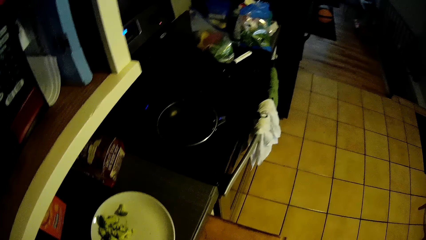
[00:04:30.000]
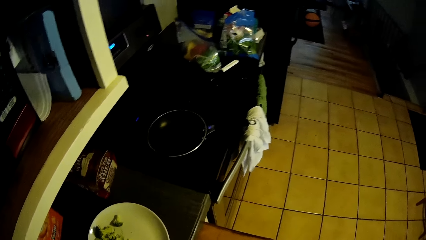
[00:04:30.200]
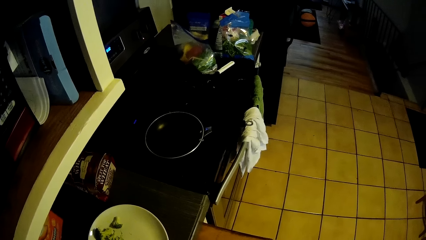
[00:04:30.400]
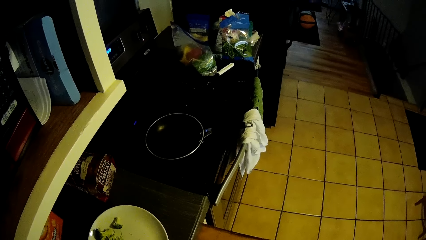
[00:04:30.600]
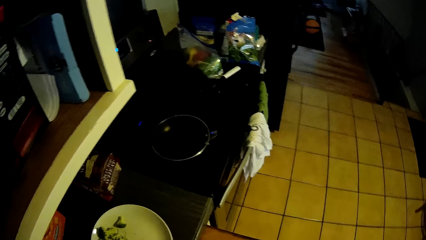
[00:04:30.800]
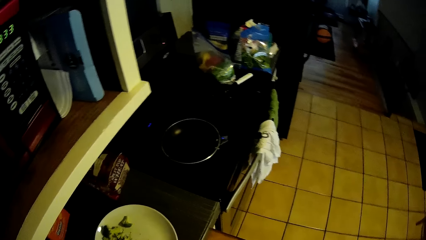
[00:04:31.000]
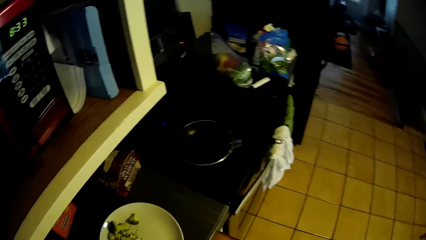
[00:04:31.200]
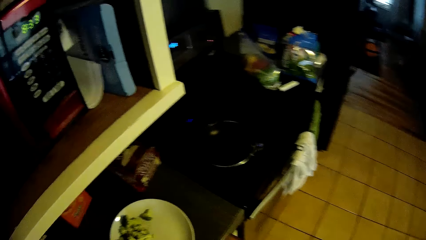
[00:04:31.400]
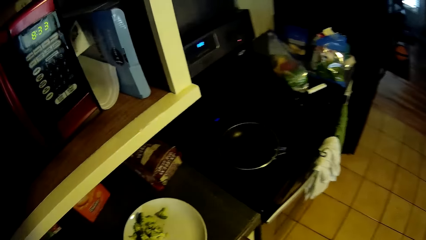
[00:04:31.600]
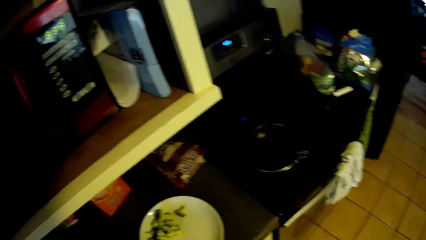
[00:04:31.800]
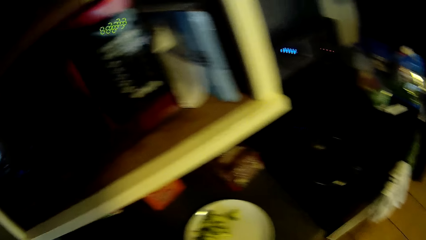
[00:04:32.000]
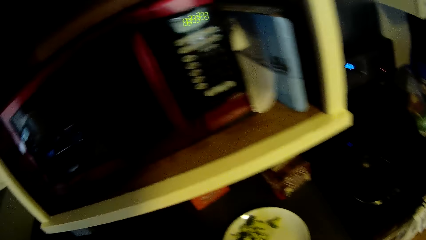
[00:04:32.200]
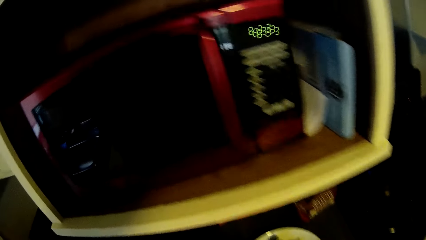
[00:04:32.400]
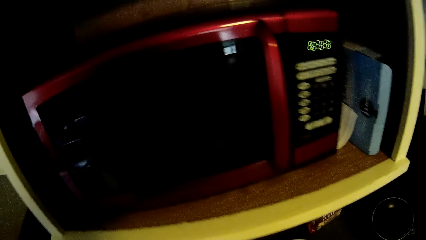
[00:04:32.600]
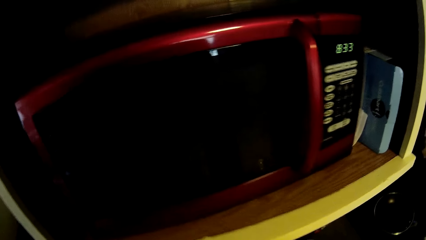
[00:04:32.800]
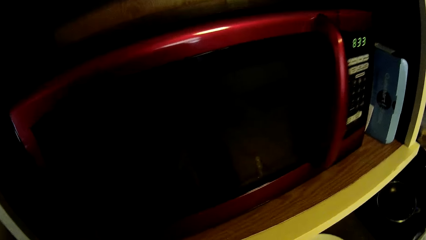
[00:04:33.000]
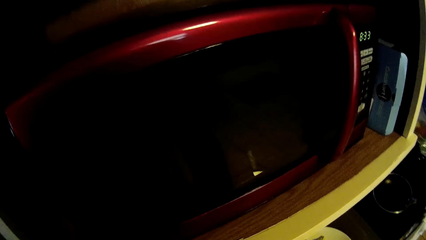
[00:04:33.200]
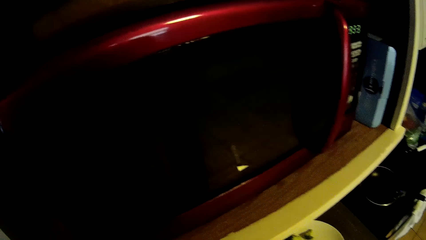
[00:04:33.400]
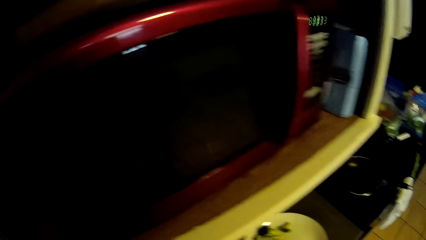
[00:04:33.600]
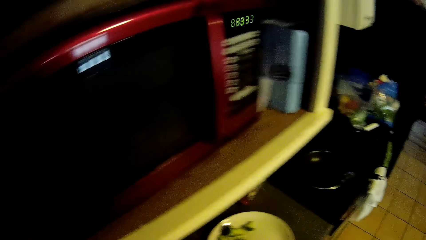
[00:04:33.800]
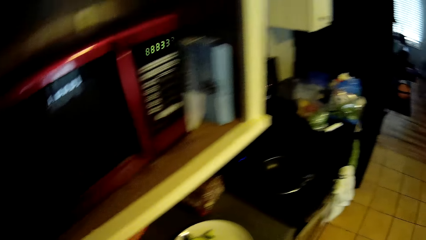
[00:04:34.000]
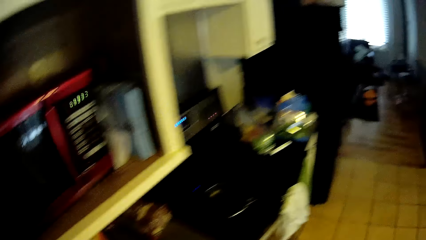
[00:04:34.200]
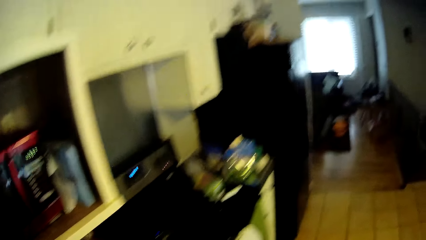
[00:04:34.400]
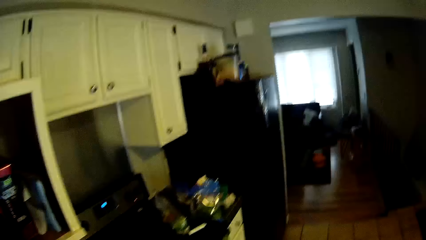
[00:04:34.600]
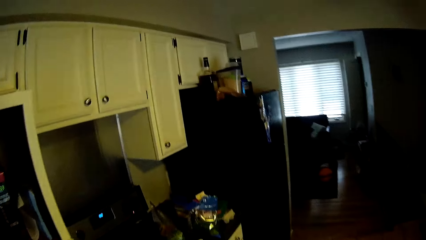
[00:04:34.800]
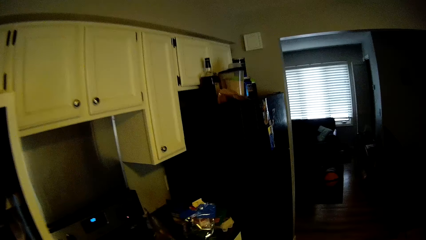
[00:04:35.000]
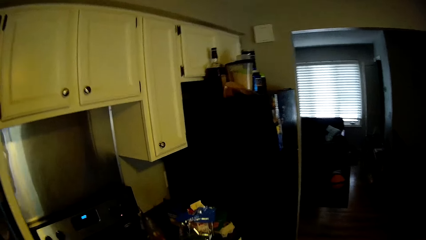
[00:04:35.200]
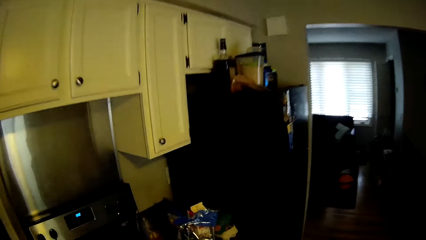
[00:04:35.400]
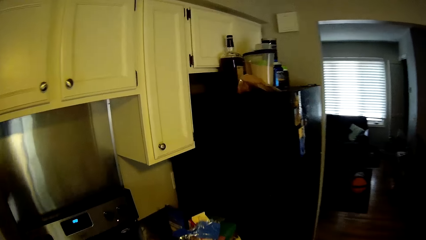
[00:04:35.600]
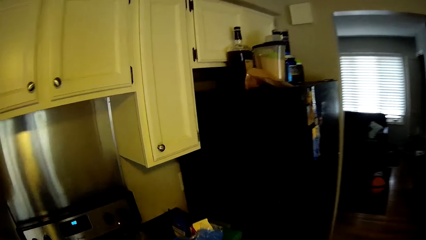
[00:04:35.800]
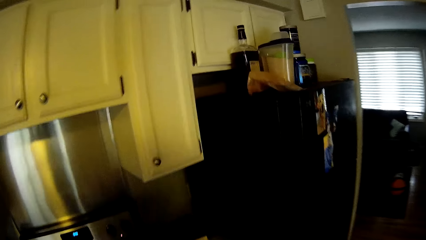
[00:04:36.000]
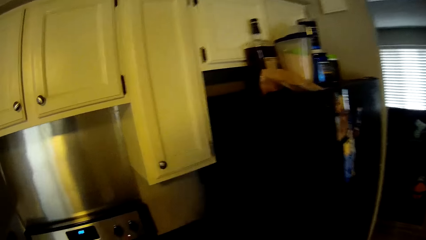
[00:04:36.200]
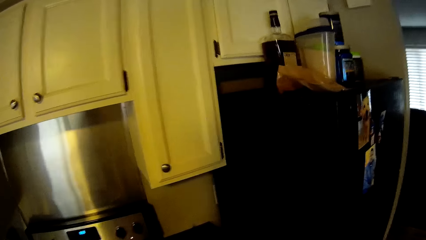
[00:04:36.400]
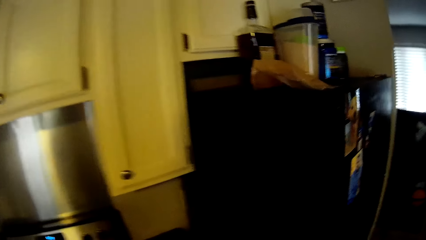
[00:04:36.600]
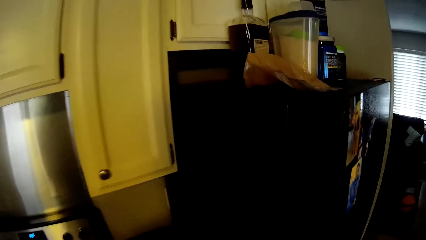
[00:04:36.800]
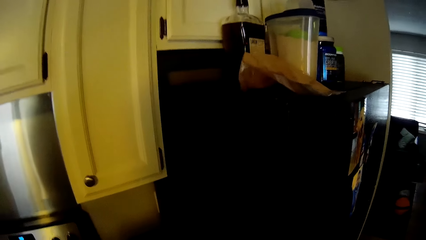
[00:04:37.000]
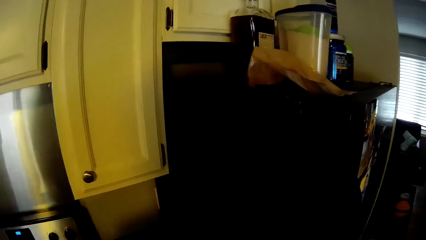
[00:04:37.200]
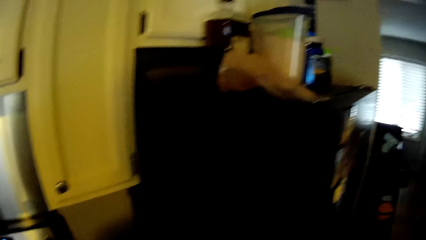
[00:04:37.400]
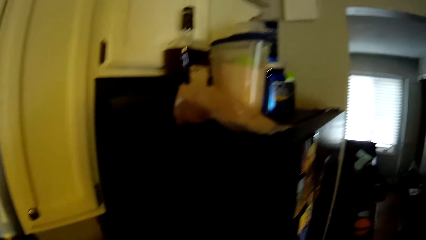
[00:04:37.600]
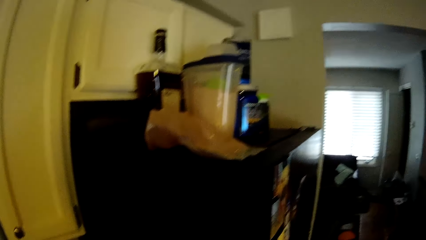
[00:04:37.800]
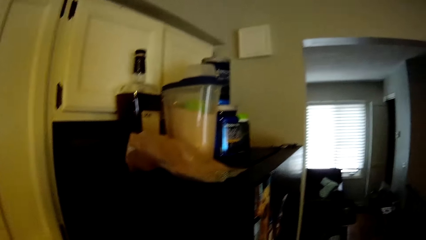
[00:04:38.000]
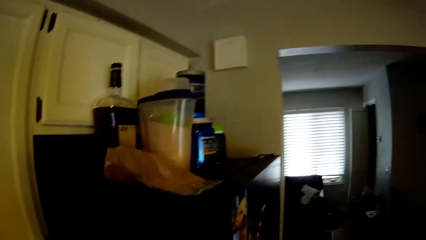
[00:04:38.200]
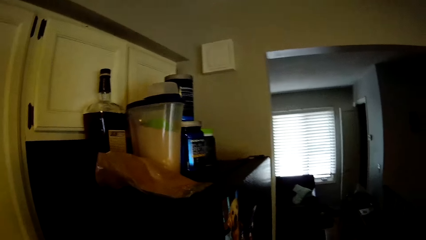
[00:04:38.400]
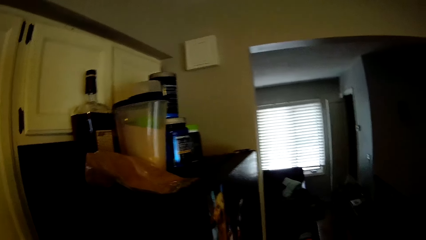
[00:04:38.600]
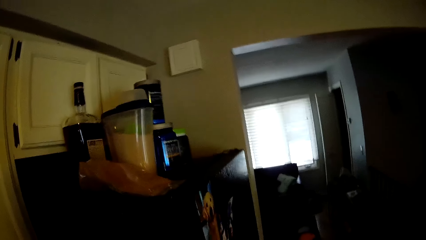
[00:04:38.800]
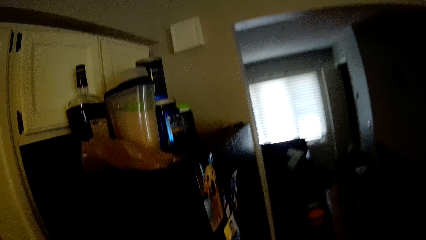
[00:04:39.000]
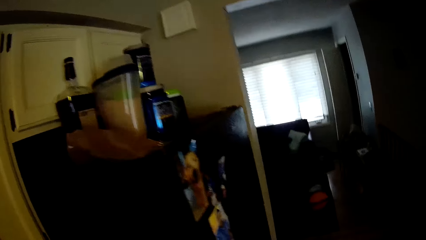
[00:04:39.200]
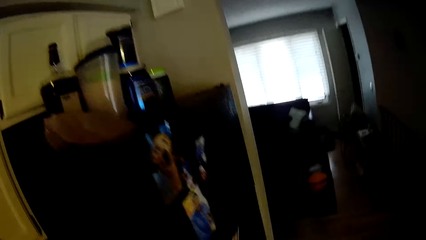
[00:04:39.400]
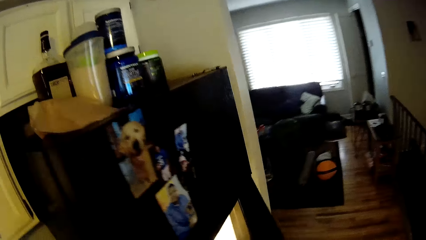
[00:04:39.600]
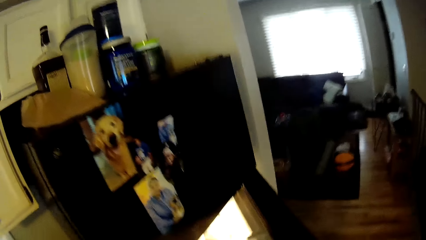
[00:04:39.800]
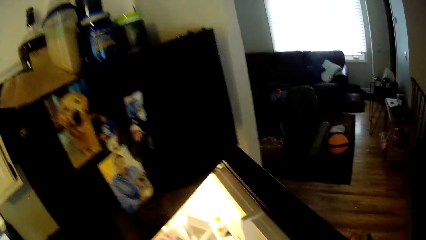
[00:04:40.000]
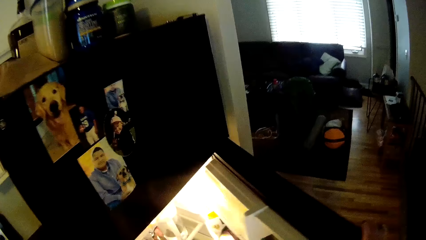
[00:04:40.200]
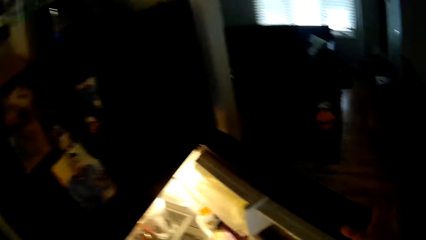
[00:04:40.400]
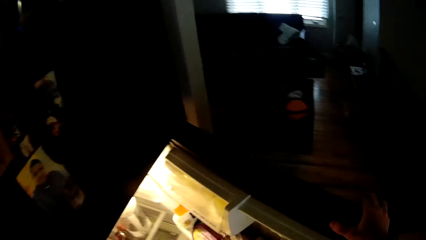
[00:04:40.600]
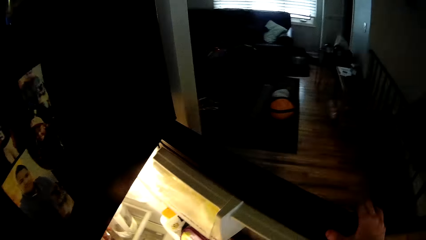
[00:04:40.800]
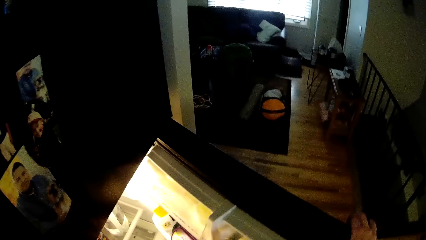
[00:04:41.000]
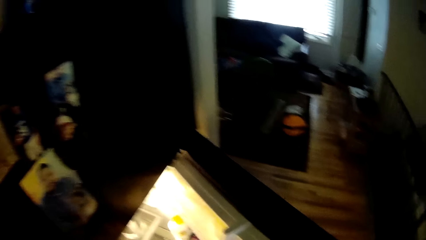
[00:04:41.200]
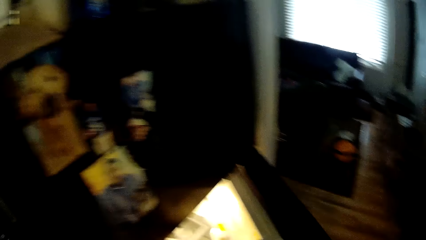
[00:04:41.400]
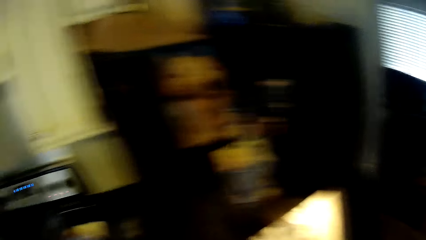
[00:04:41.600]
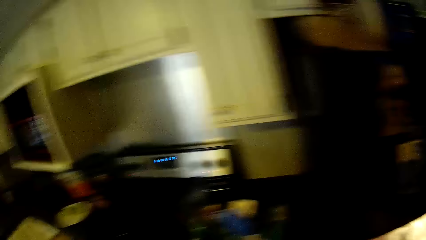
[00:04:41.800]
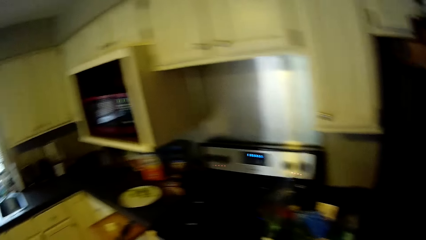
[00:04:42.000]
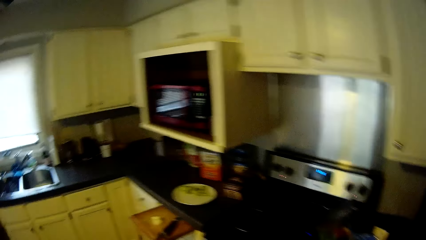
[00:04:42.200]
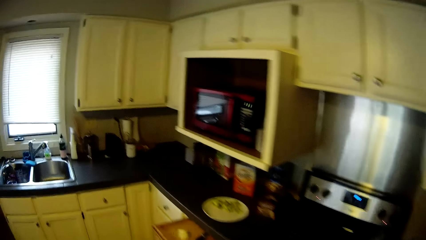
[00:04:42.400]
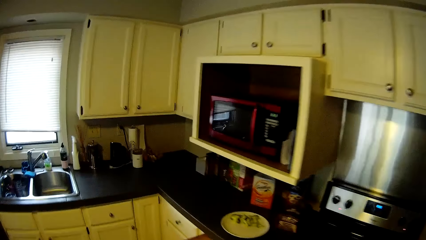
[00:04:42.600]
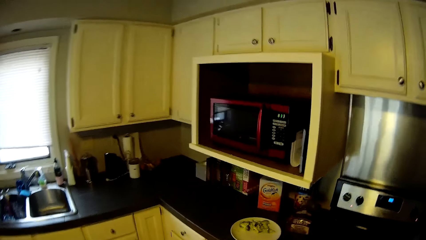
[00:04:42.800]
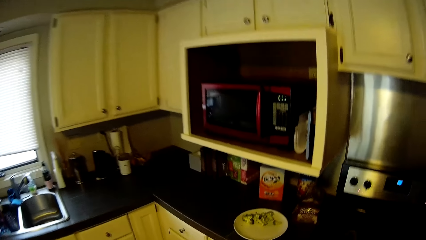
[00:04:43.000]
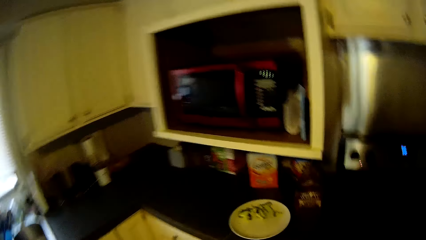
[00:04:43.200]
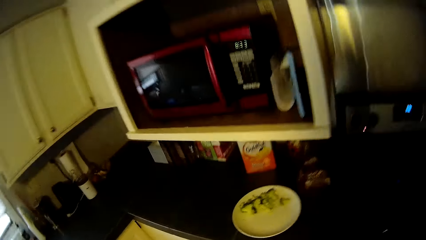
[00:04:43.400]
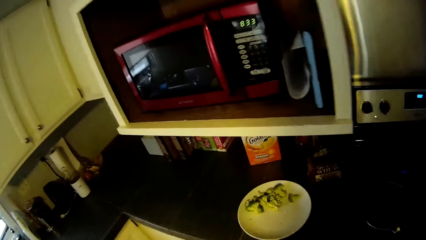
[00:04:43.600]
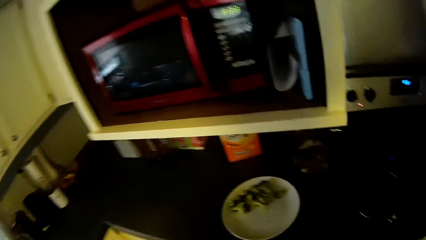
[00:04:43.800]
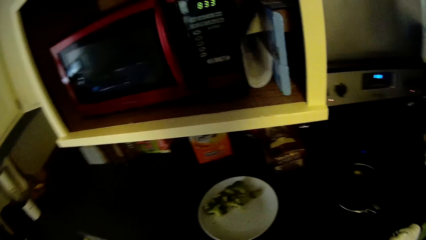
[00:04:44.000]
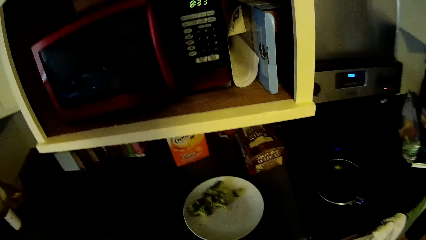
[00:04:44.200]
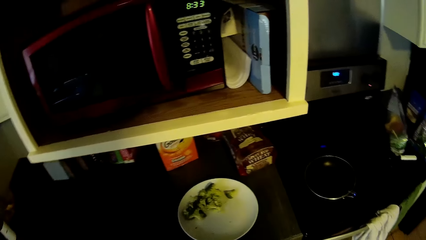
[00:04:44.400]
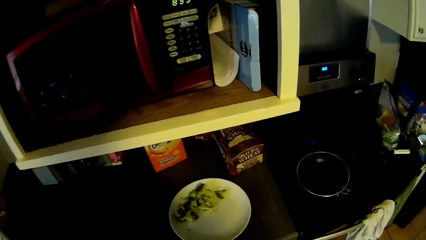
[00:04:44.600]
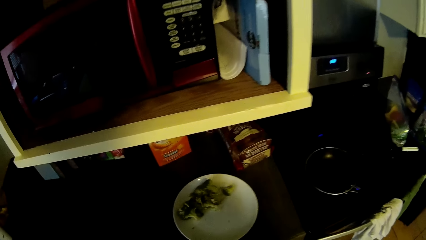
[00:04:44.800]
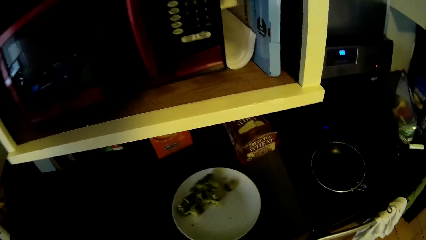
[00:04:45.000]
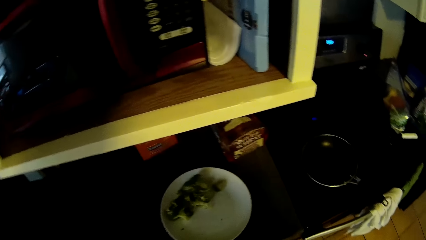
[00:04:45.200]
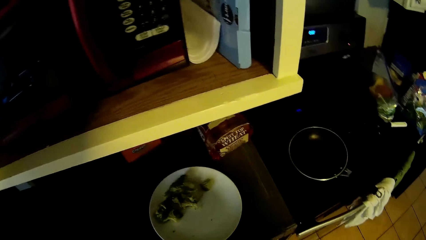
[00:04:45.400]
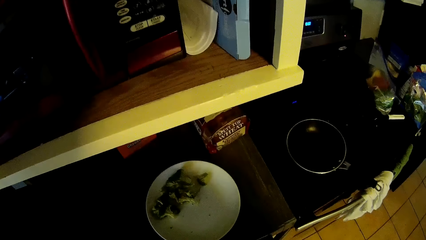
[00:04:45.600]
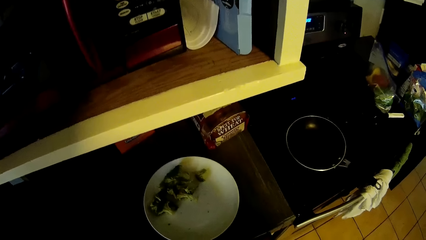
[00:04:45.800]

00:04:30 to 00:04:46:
The camera wearer looks at the microwave. They walk around. They open the fridge, put something in the fridge and walk around. They stare around the countertop.
